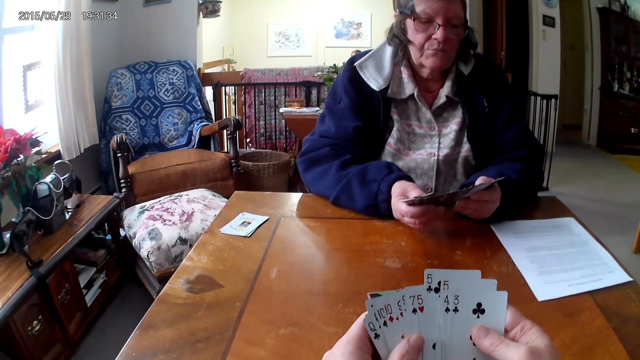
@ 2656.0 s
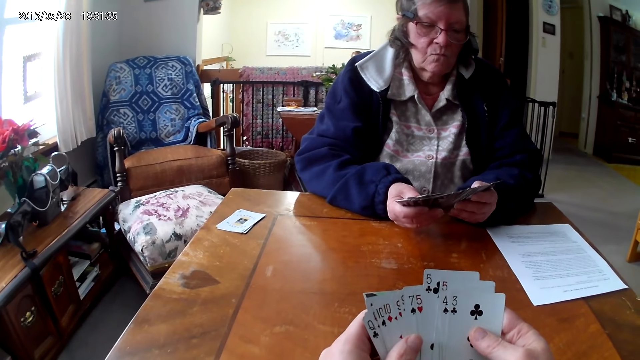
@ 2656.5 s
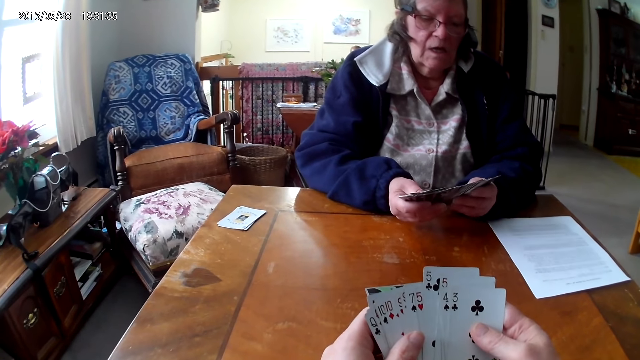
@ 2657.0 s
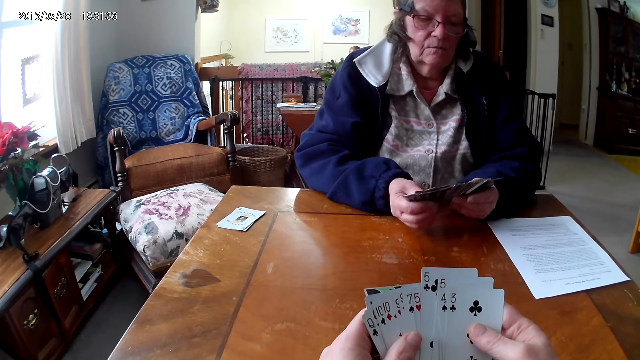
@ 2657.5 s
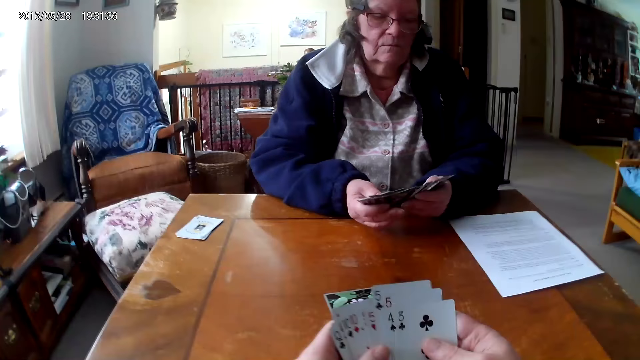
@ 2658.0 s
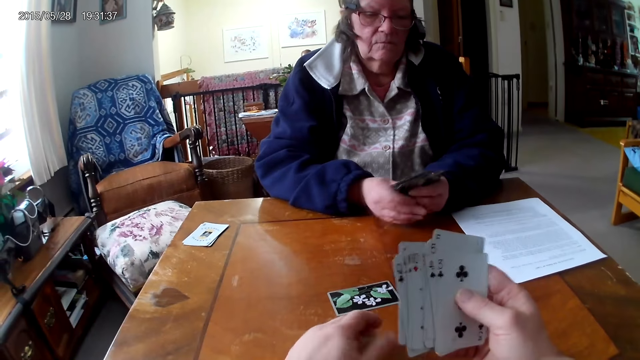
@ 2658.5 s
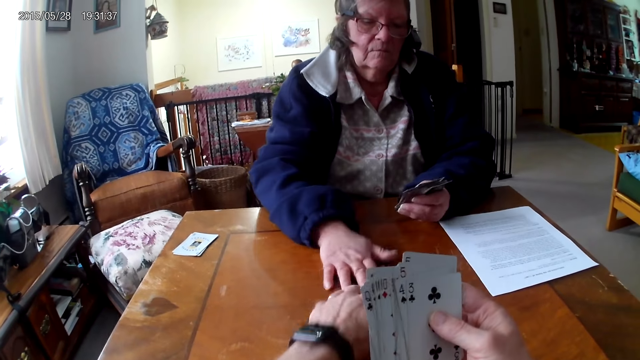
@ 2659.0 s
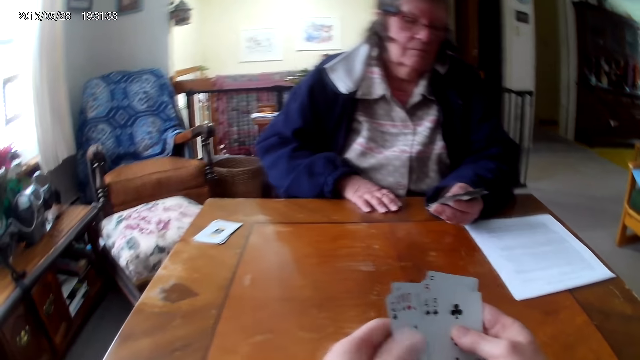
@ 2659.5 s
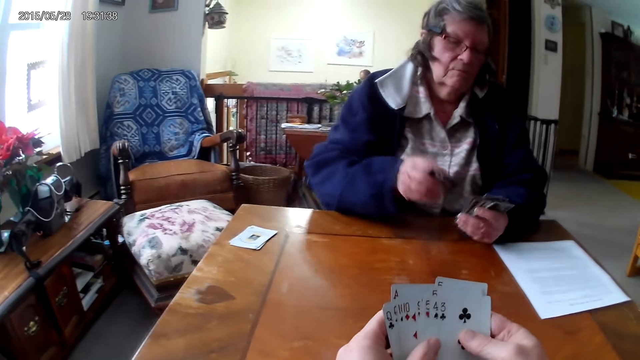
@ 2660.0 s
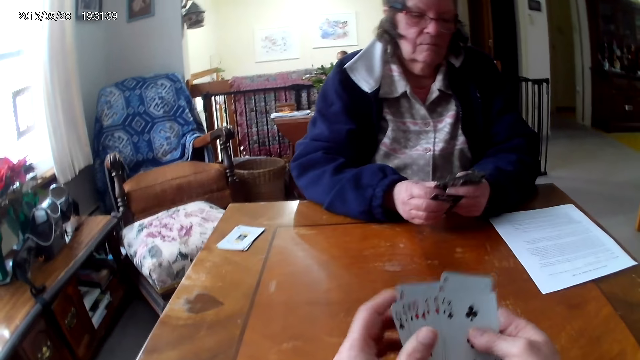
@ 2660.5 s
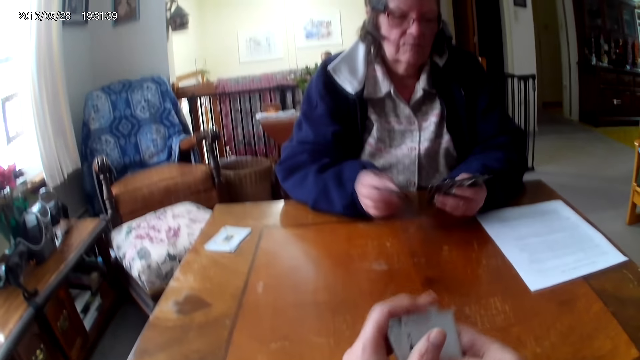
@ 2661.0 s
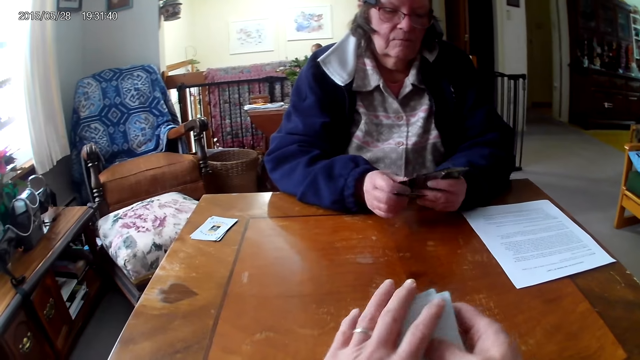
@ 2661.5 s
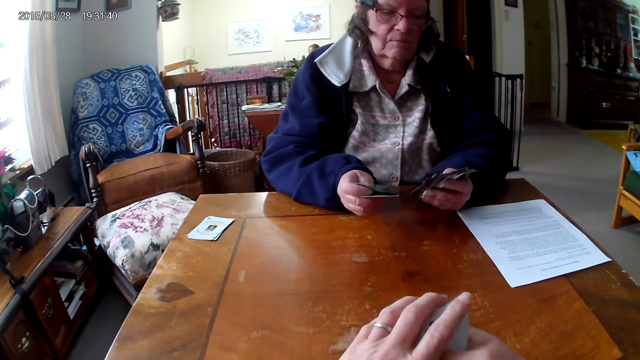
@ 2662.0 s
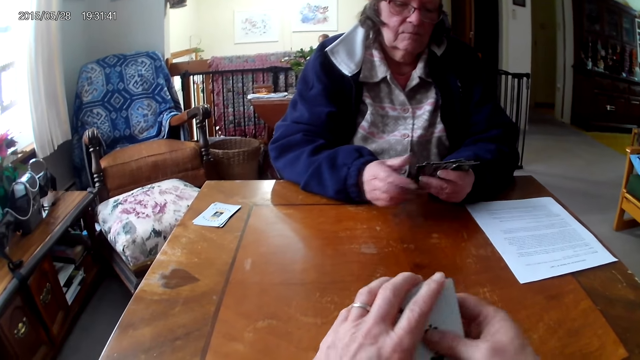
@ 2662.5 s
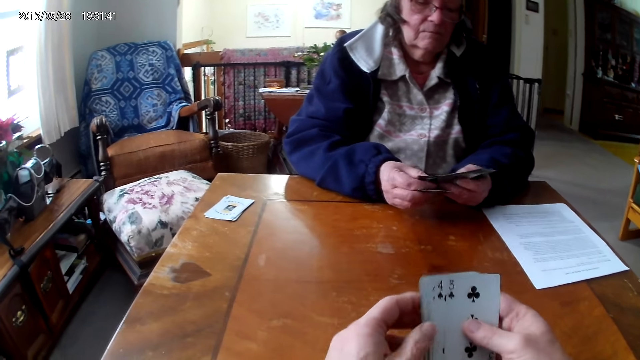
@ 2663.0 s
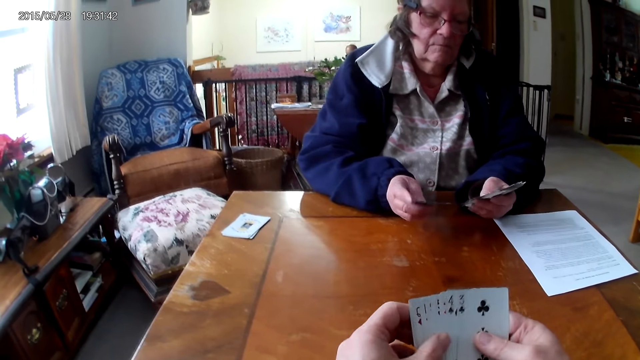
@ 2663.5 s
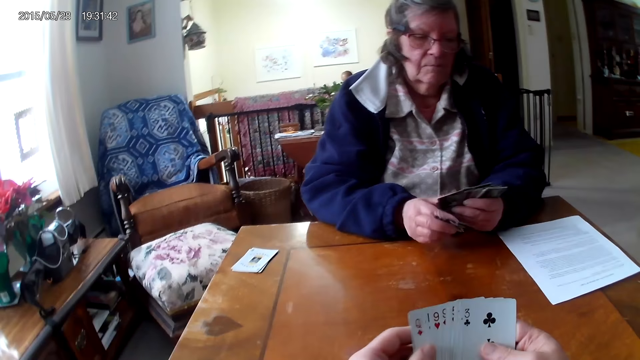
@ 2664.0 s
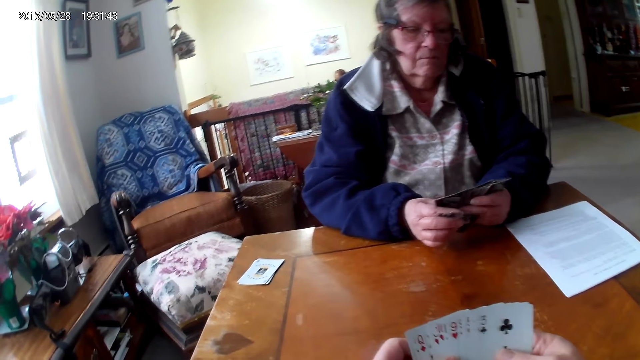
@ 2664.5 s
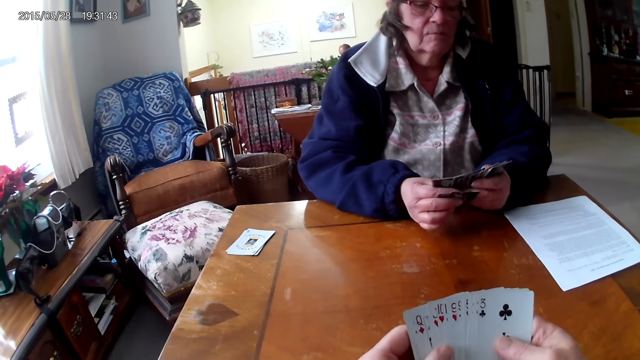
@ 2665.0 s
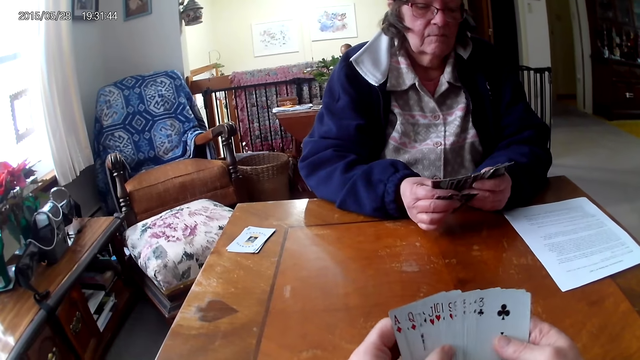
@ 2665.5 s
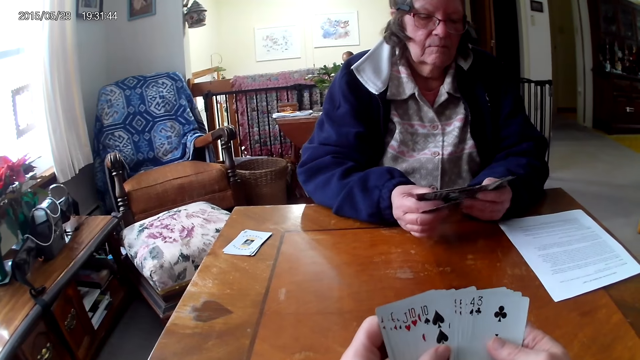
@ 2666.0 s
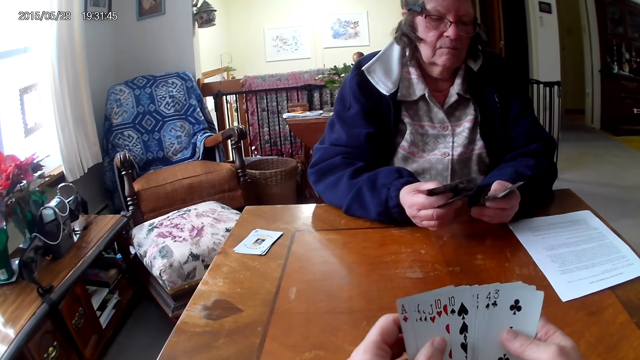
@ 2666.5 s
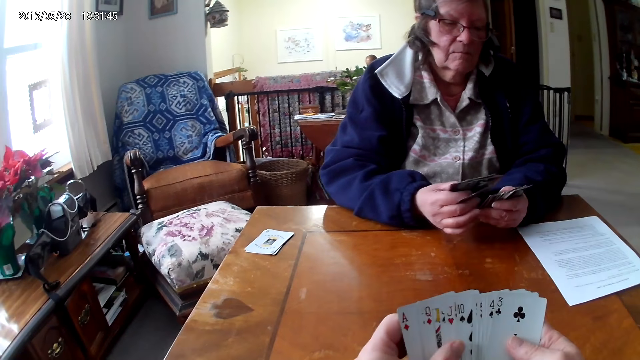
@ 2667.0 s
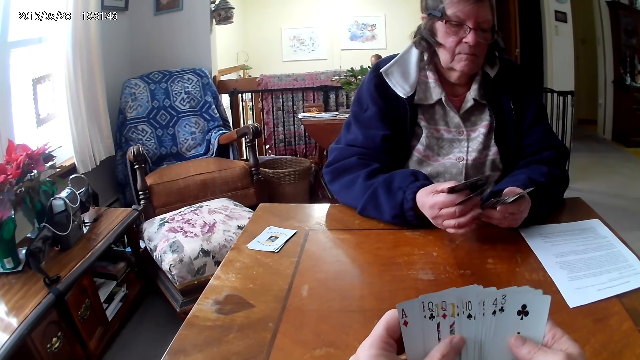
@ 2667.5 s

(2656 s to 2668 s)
A woman picks the cards from the table.

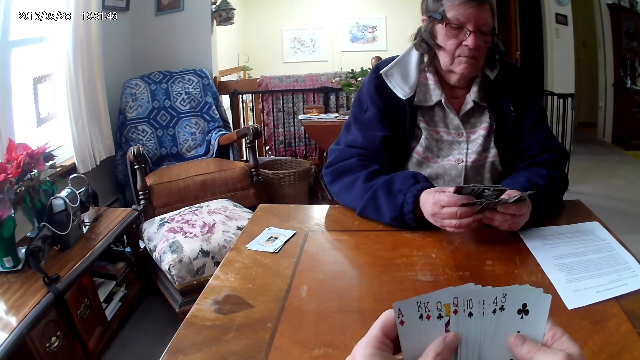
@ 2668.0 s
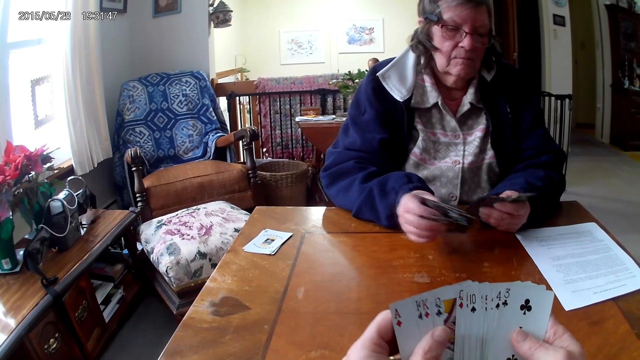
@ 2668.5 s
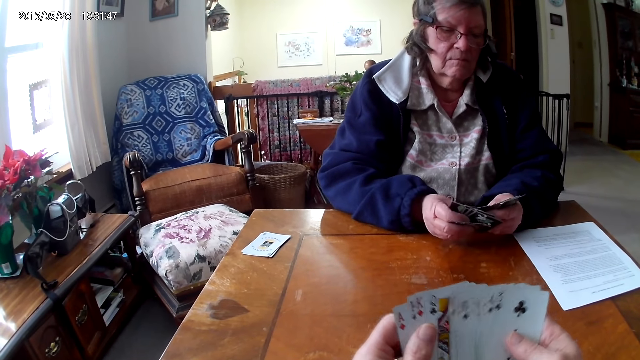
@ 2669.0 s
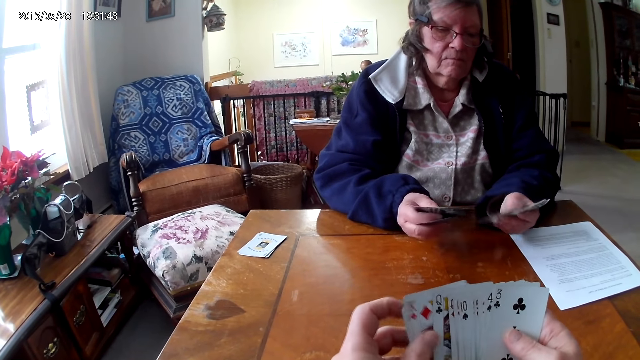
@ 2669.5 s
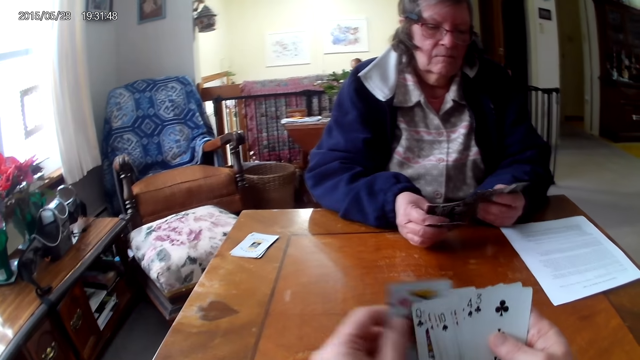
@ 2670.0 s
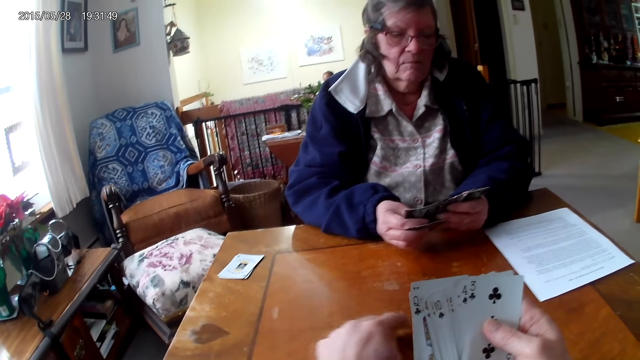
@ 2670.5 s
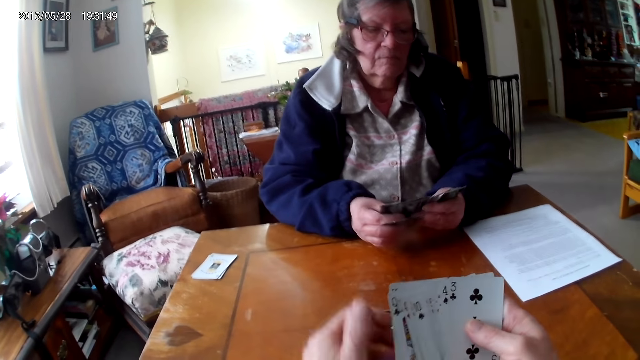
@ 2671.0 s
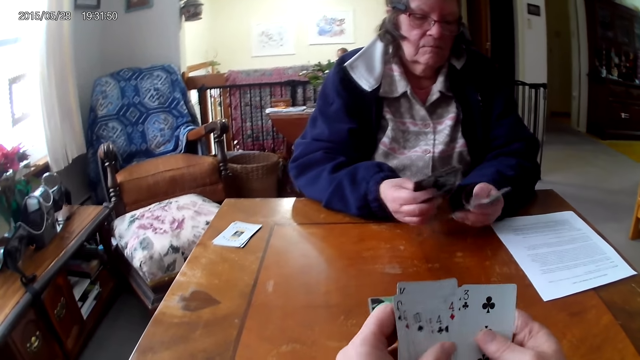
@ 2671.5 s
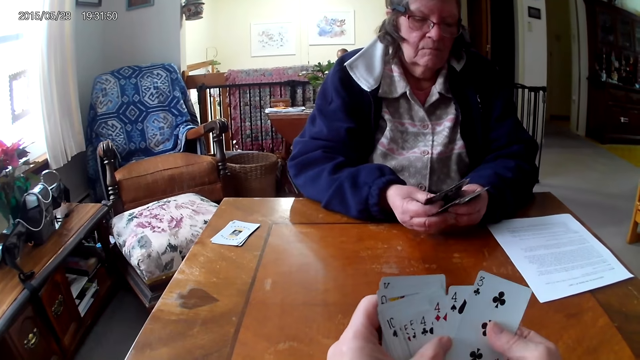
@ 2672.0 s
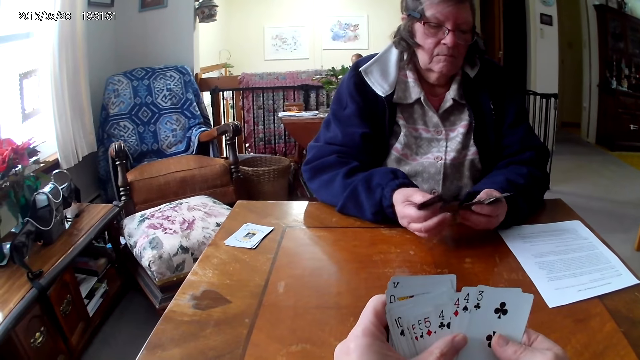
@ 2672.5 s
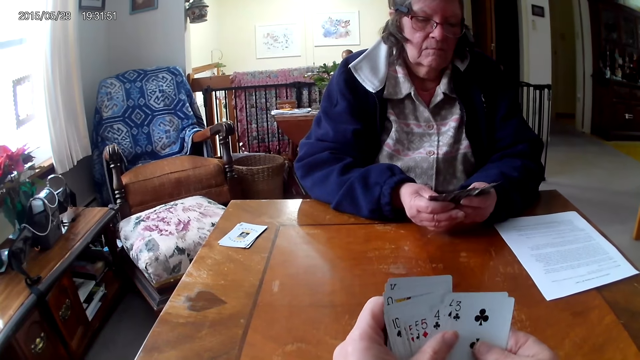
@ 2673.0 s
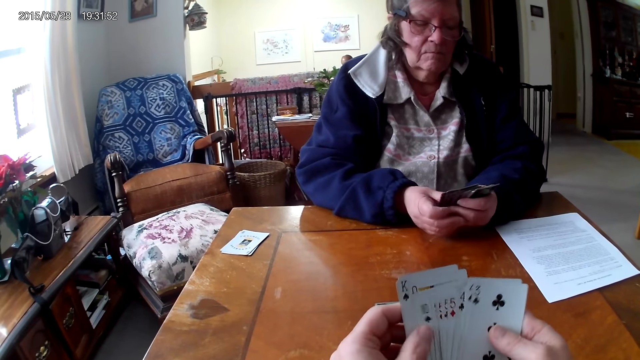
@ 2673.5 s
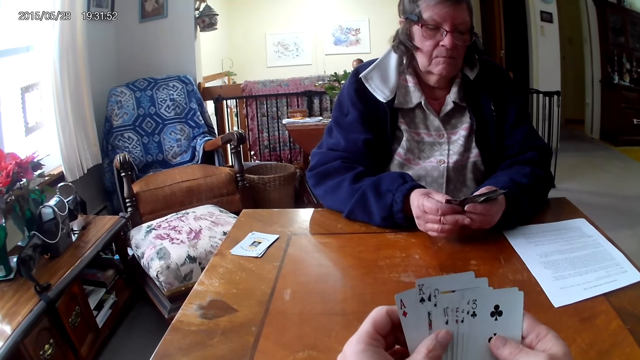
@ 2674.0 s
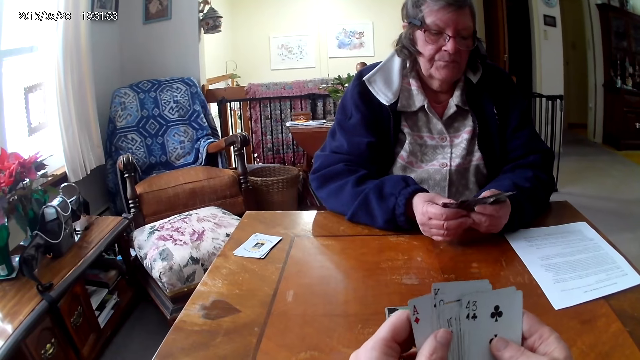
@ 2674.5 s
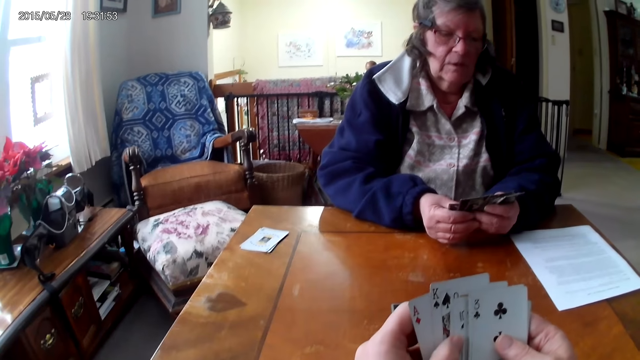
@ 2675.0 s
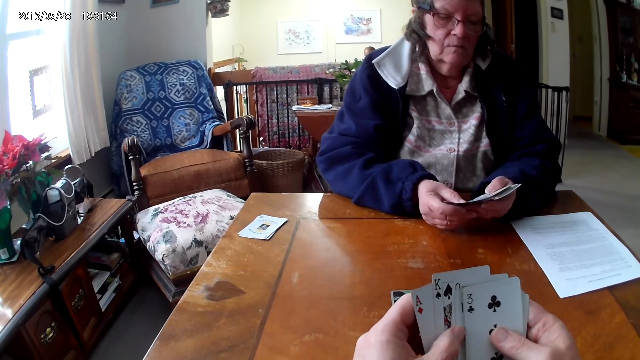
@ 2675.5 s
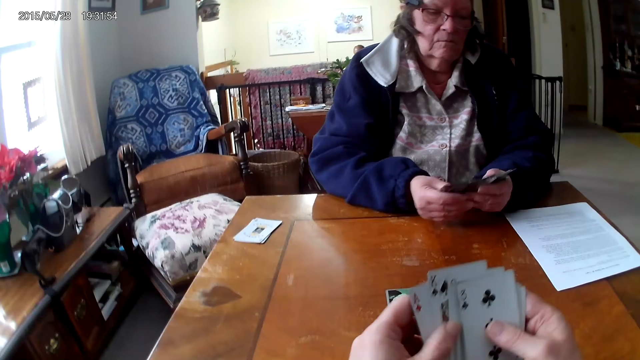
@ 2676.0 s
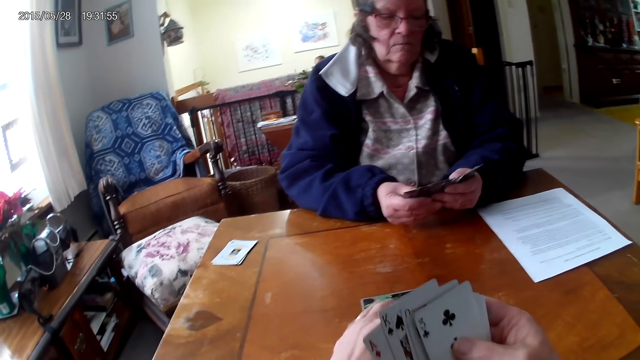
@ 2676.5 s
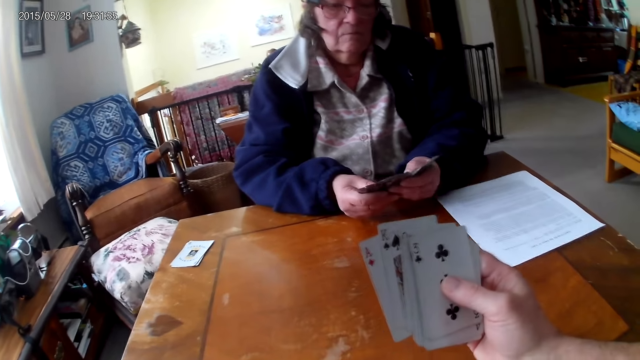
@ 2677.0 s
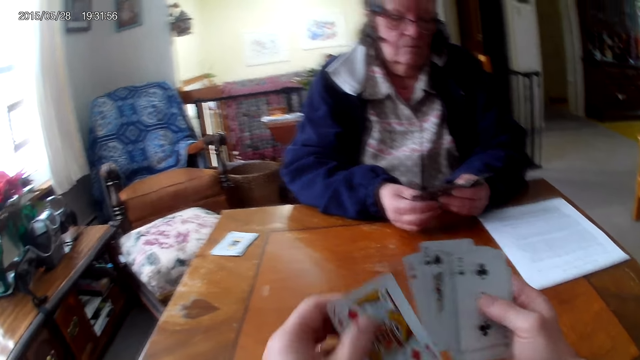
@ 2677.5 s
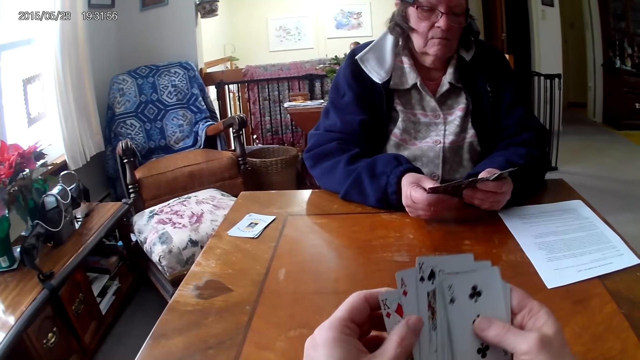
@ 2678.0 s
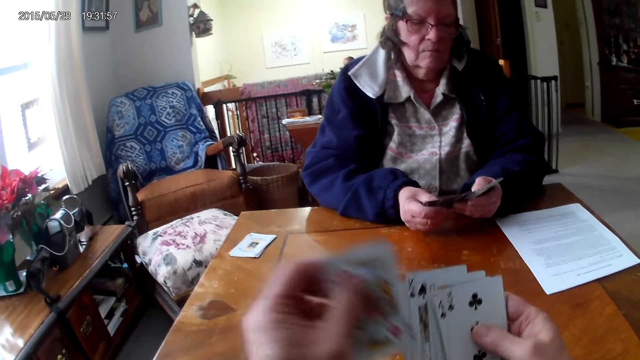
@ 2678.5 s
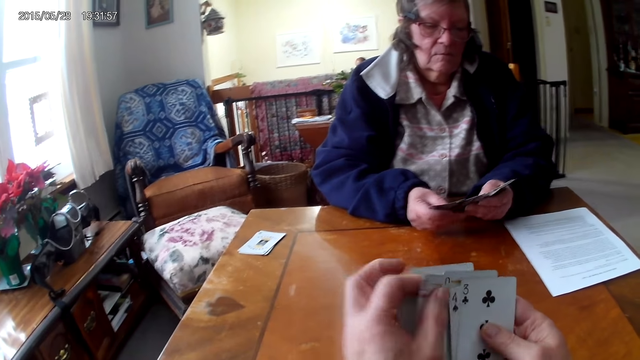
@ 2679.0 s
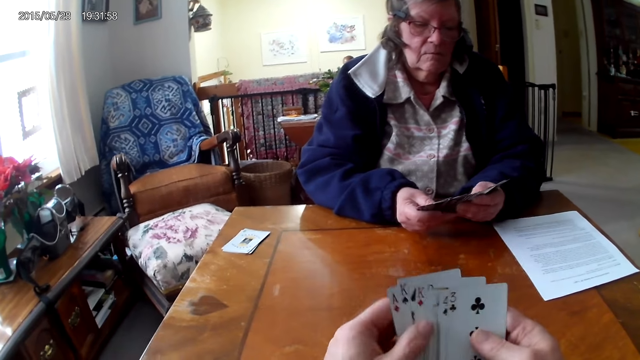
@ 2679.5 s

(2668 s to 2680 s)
The camera wearer puts a card on the table. A woman looks at the cards. The camera wearer picks the card from the table.
